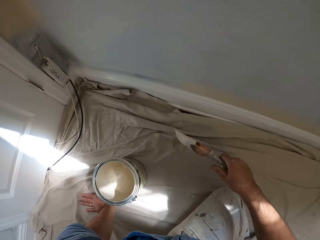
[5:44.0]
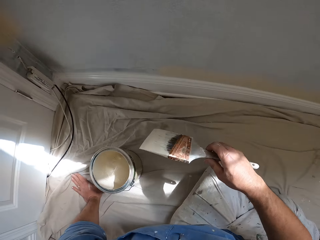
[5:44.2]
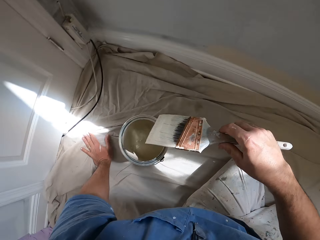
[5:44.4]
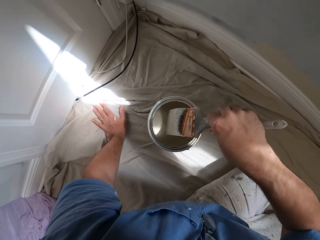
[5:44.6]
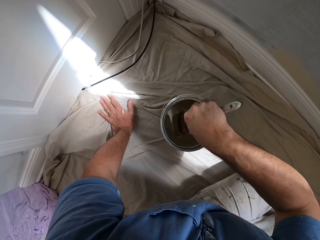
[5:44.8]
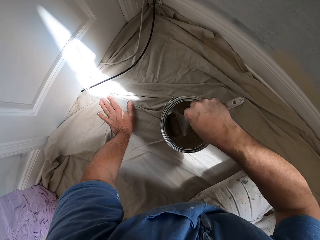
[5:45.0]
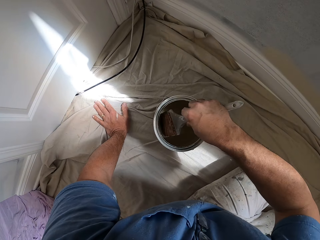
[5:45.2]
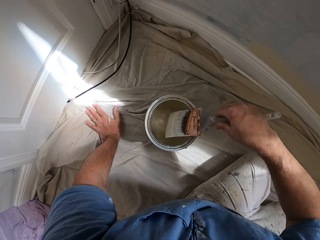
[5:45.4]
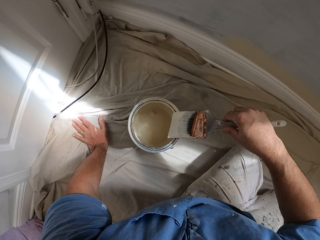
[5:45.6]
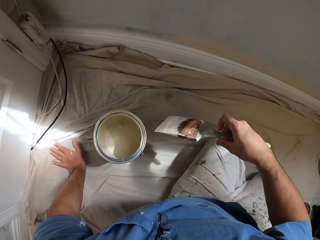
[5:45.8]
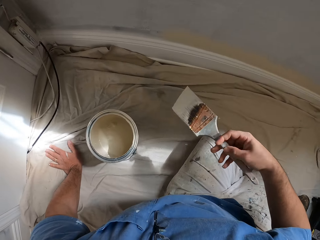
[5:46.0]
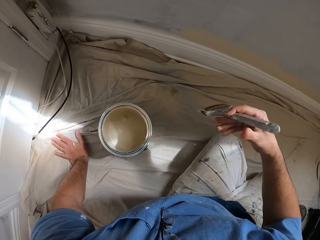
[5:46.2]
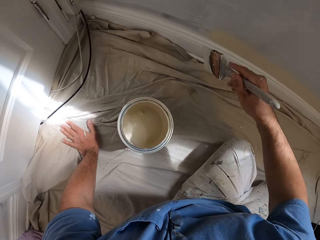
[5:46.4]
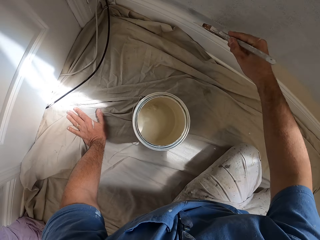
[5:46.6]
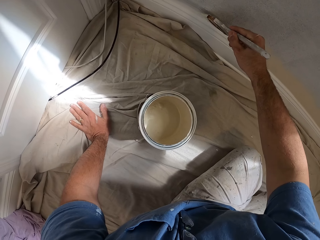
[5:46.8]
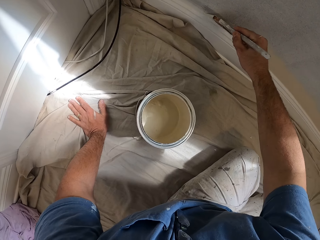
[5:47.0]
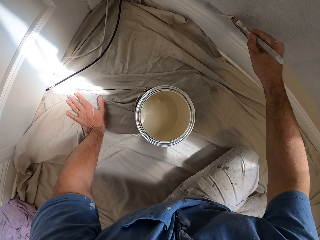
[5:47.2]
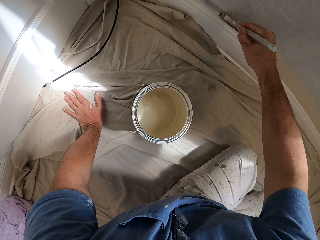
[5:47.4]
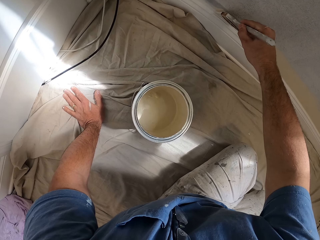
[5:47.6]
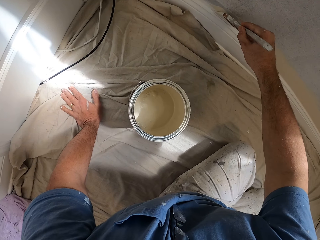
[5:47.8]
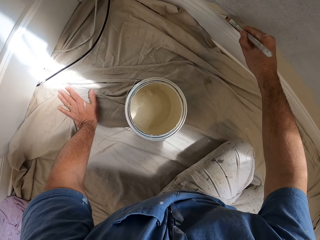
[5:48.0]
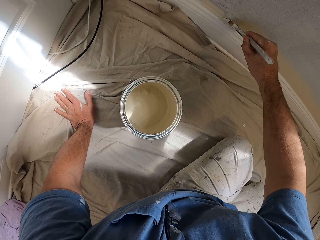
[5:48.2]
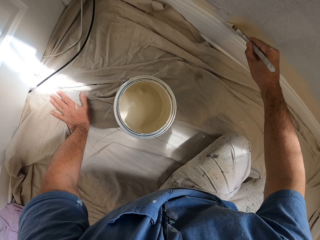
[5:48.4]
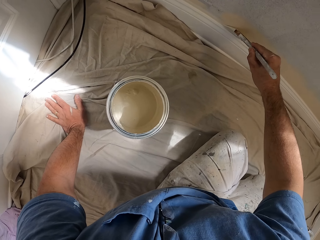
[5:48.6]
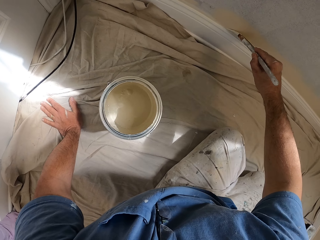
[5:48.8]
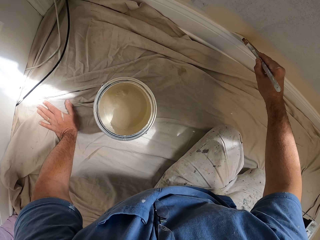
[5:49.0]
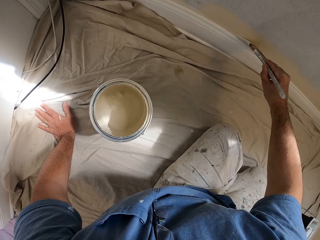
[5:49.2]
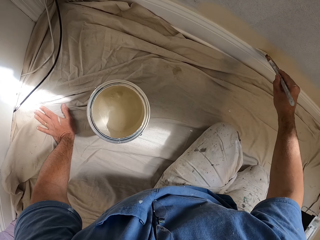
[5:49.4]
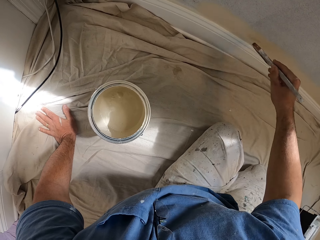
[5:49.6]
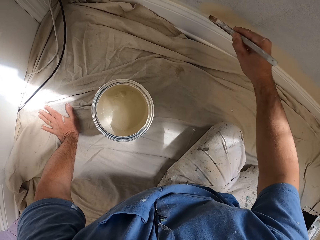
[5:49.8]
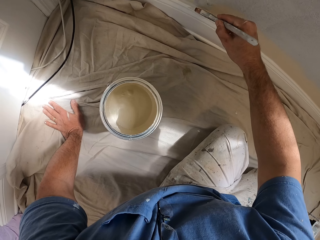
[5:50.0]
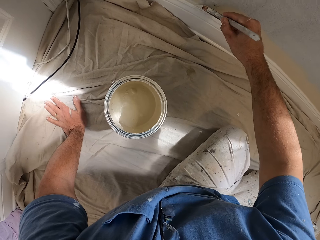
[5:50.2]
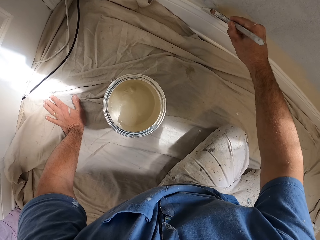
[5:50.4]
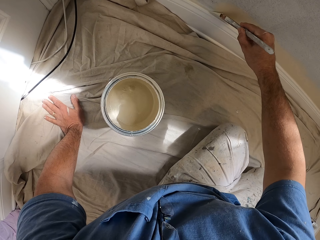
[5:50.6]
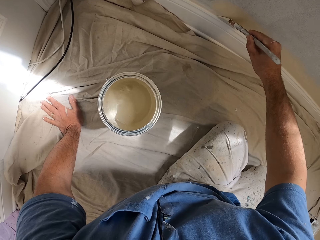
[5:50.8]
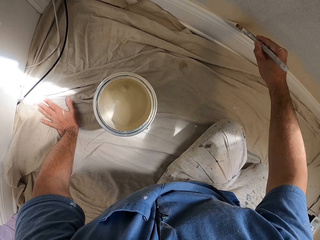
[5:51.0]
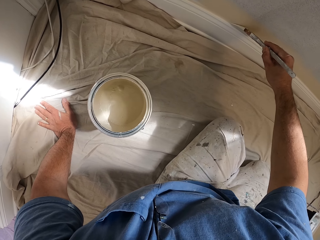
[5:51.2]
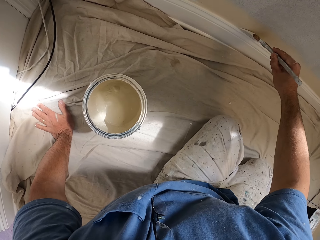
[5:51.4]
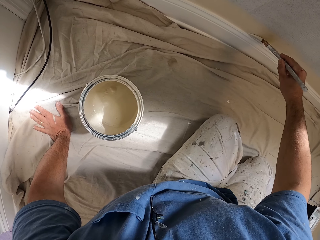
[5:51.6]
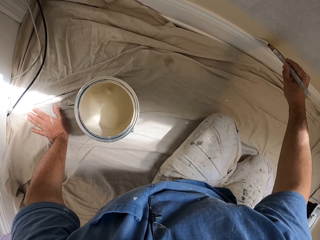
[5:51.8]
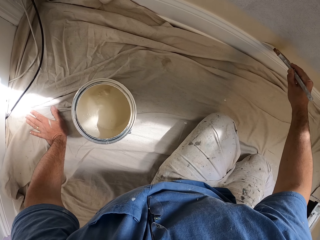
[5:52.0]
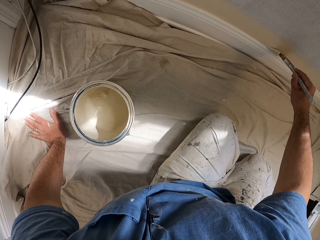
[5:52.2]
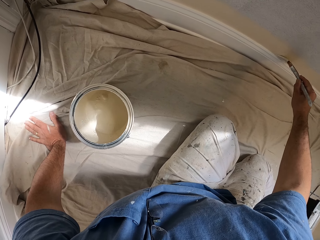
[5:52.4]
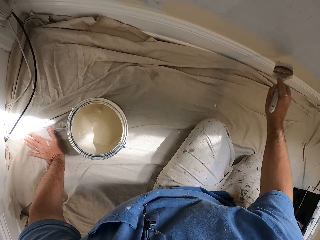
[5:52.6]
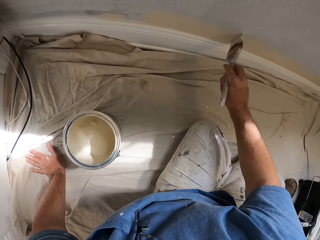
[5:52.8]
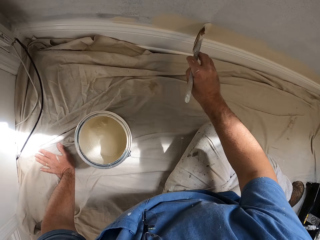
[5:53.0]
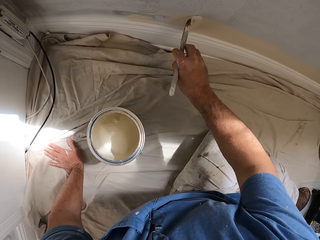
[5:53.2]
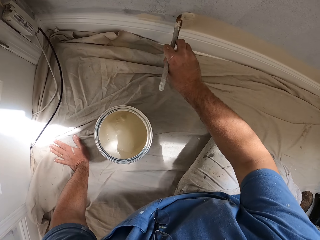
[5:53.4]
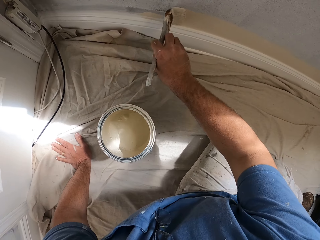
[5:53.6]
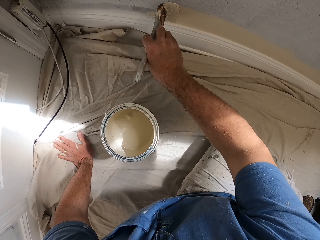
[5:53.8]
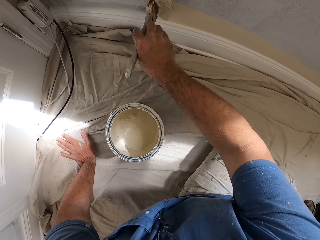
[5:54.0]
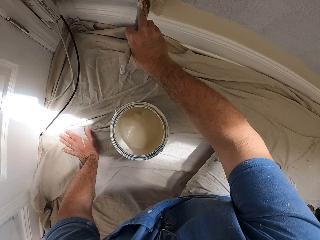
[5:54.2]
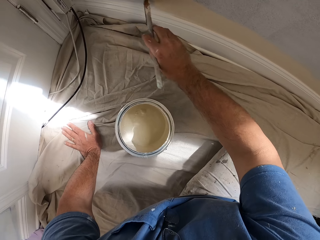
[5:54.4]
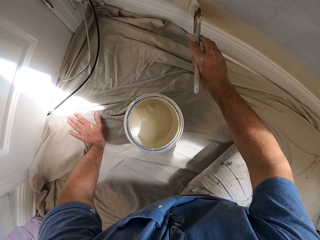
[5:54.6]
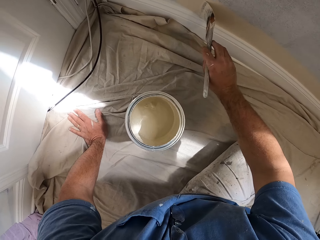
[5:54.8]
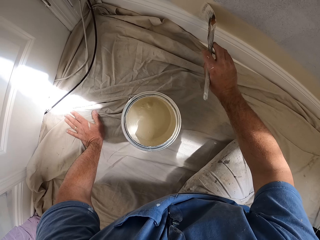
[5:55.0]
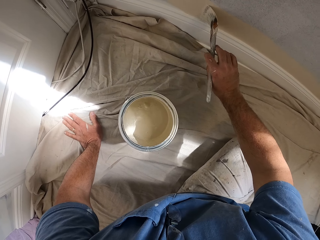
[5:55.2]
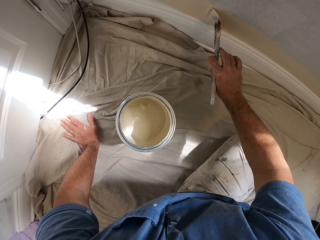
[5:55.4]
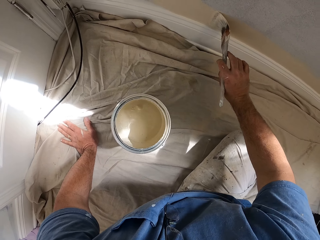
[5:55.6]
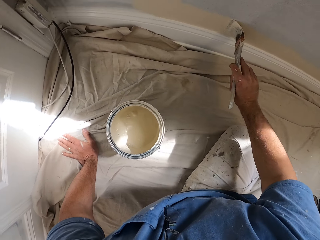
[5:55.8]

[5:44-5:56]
The camera wearer dips the painting brush into the paint can. They wipe the painting brush on the paint can. They paint the wall.

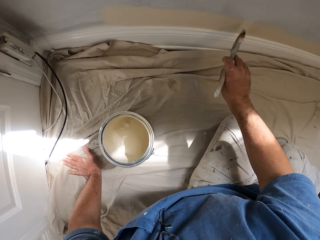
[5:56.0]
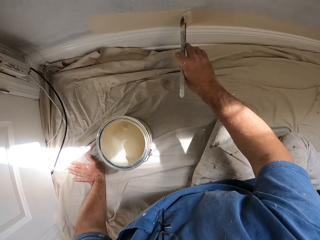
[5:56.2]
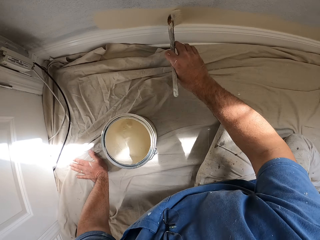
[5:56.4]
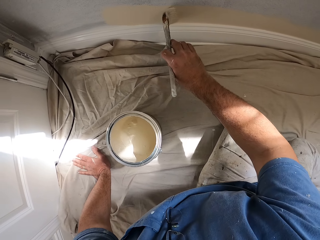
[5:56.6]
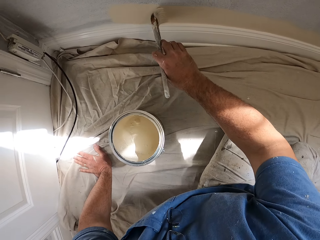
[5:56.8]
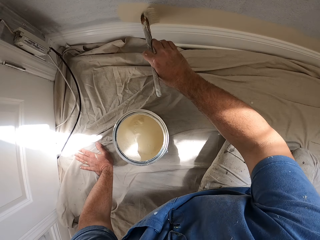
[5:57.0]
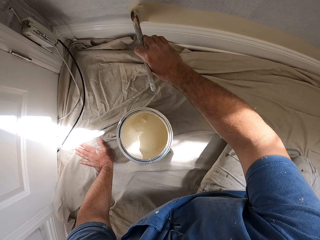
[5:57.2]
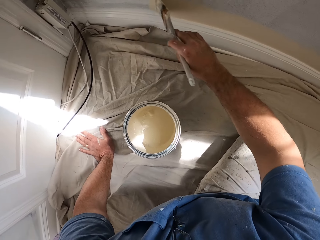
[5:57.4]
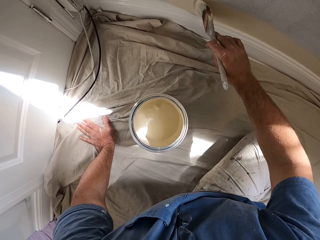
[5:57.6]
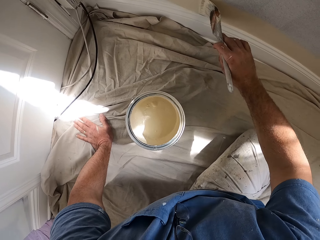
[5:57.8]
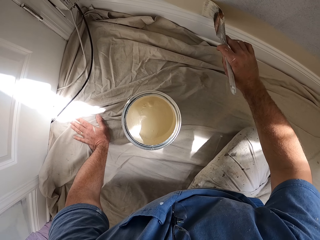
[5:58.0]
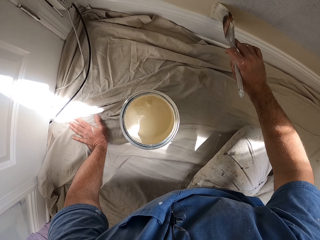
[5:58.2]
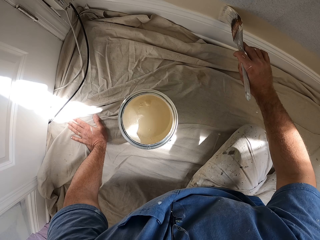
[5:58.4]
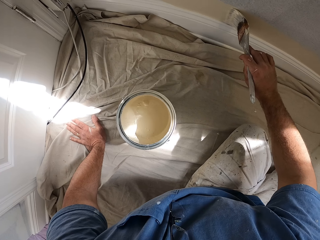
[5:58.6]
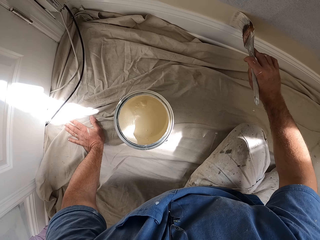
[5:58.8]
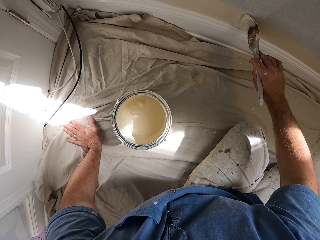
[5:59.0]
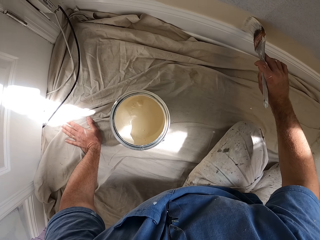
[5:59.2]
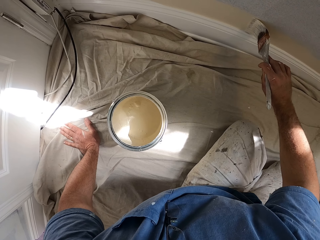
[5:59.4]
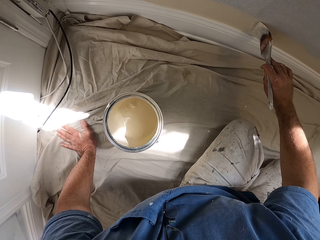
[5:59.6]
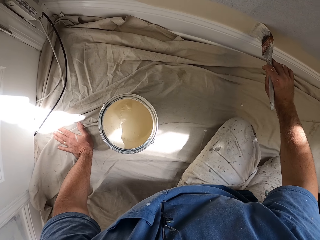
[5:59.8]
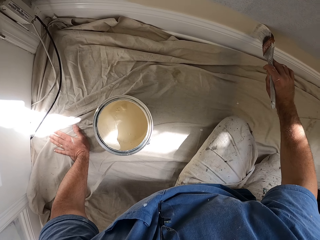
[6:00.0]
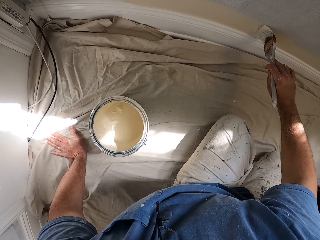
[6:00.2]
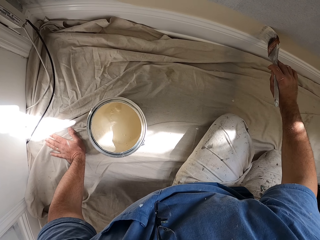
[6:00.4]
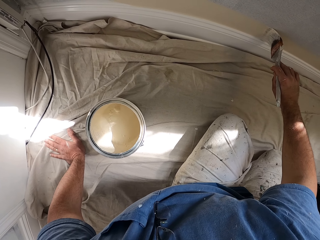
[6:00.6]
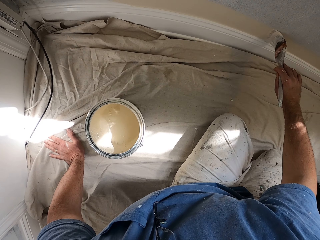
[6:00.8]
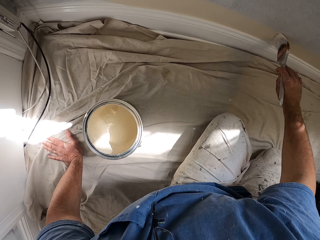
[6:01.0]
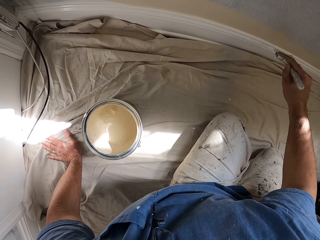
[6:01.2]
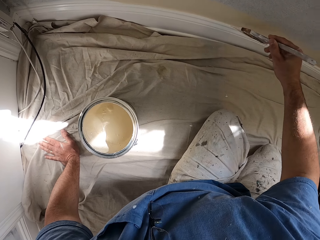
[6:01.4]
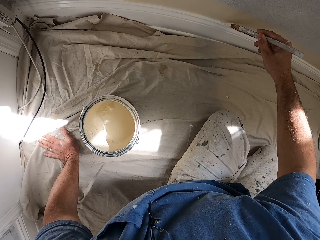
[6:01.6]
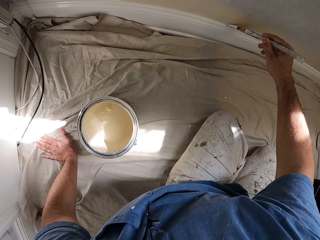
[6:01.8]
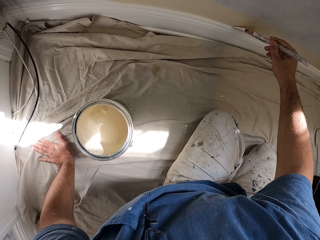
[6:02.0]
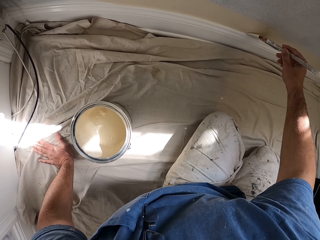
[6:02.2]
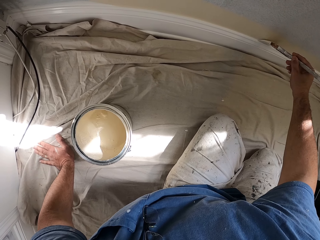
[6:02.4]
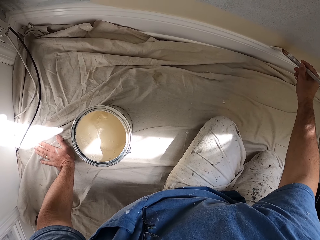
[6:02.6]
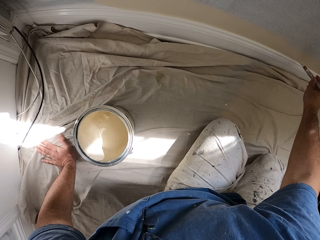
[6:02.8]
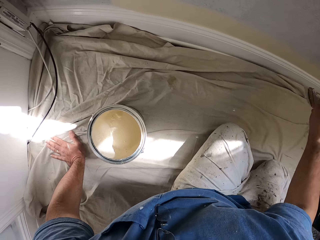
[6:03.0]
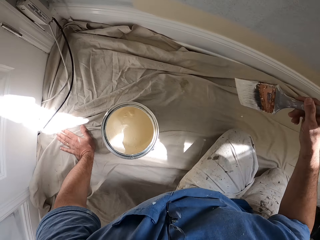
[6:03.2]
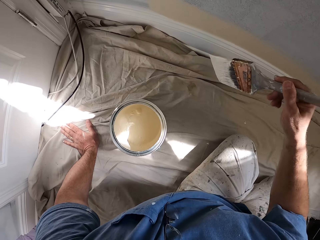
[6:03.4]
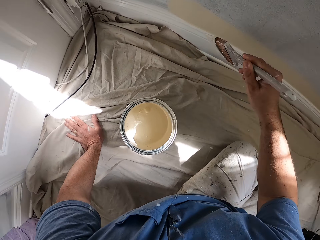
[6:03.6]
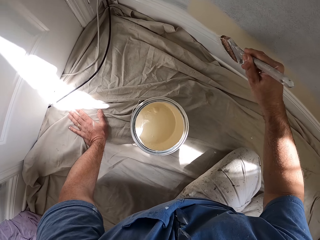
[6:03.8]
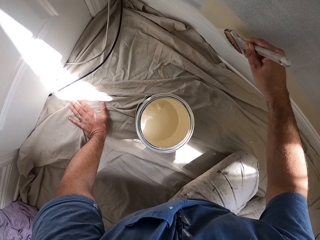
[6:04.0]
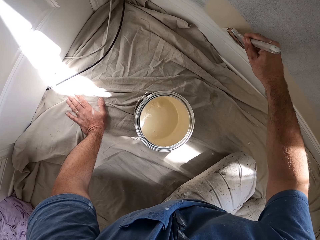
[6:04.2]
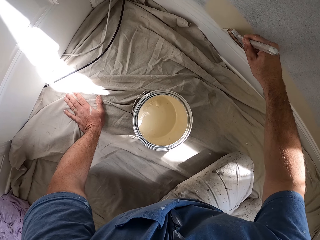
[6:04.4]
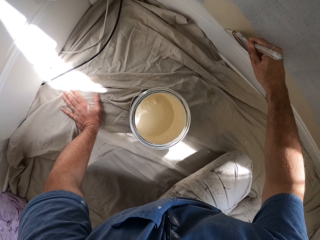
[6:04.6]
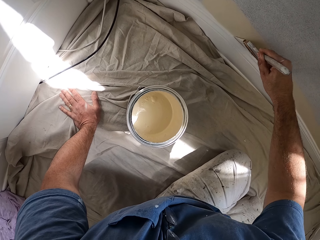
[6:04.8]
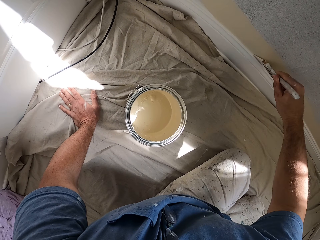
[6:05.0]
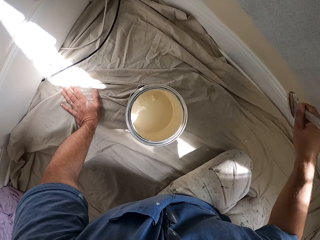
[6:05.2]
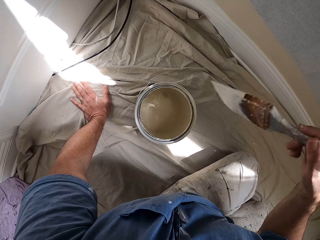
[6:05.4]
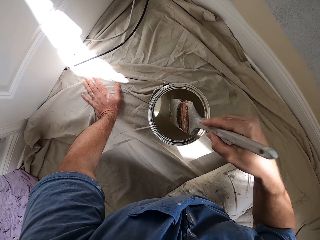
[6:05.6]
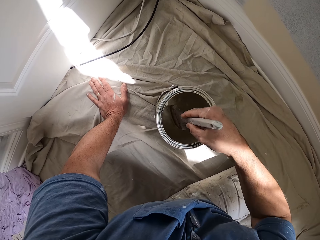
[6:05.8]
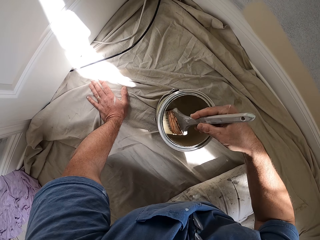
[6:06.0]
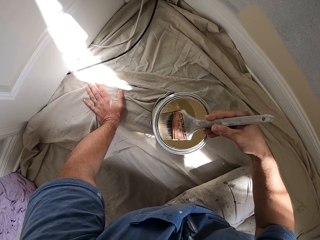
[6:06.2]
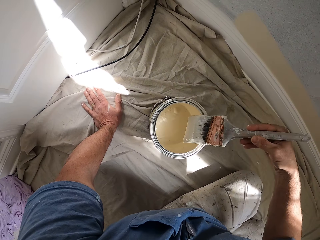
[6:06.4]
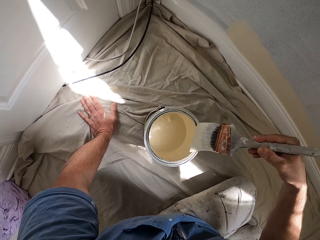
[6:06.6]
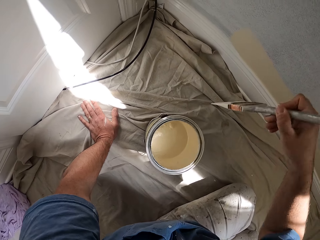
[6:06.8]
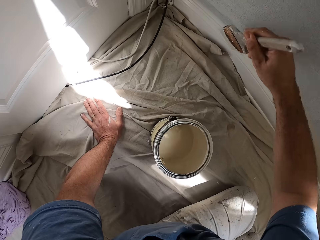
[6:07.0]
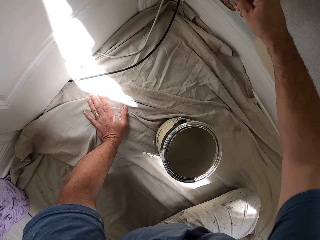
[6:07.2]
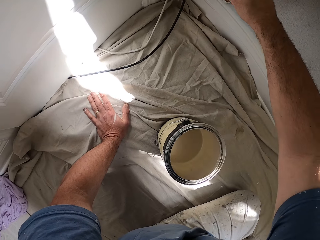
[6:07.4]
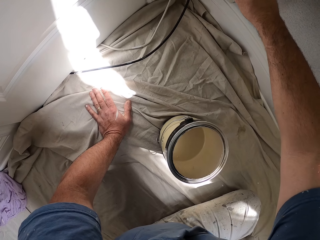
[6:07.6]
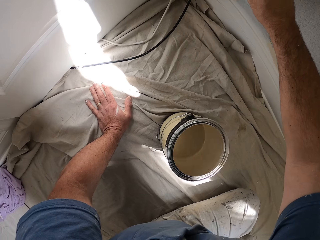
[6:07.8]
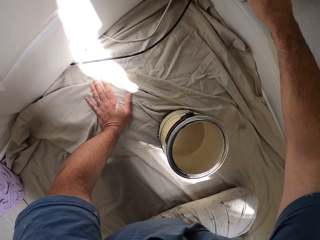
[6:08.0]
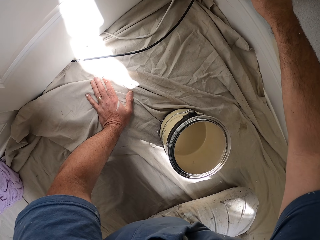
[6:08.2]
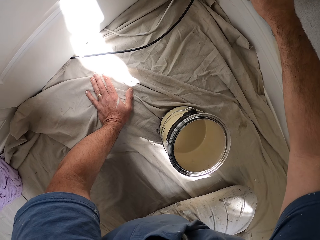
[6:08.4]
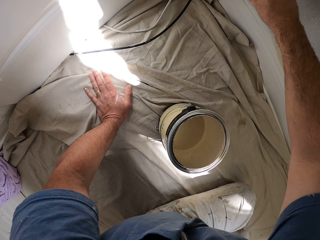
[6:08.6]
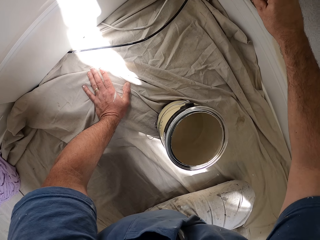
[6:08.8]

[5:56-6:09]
The camera wearer dips the paint brush in the paint container. They rub the paint brush at the edge of the paint container. They paint the wall.
